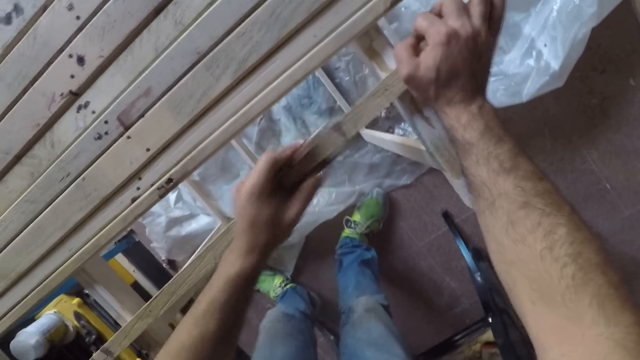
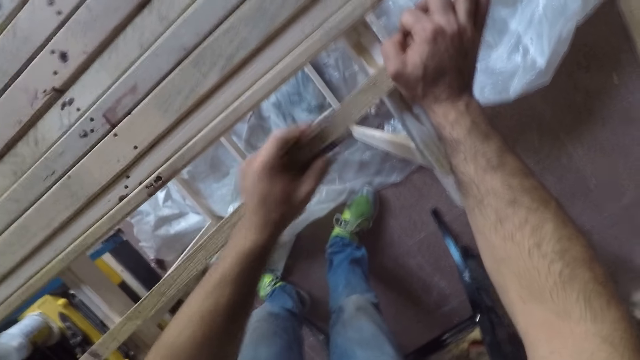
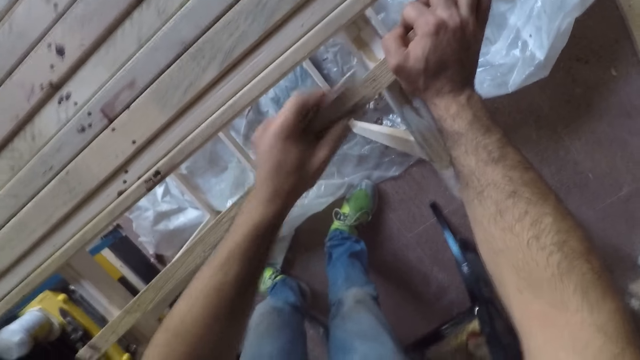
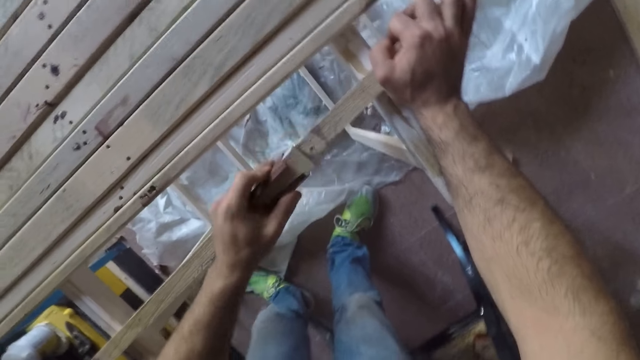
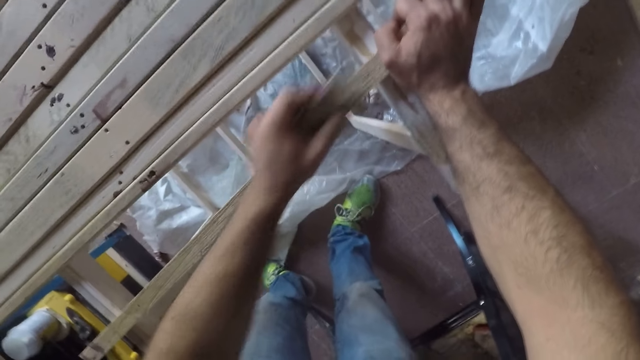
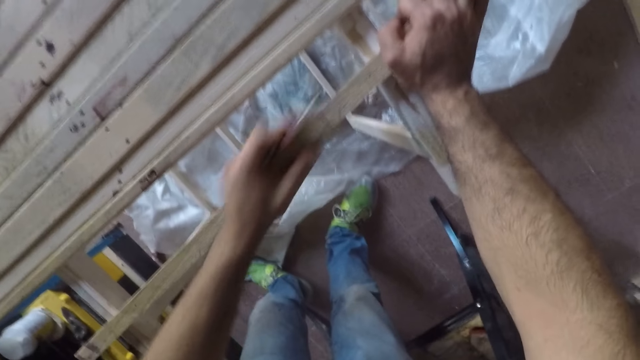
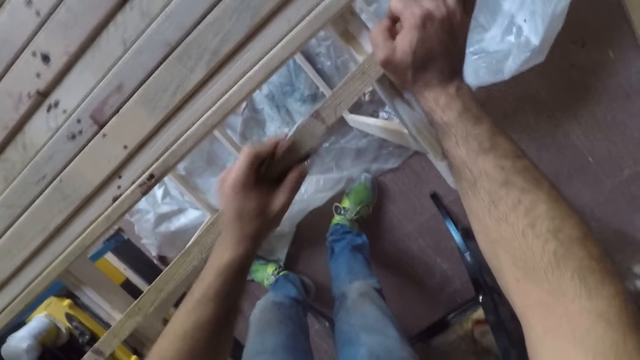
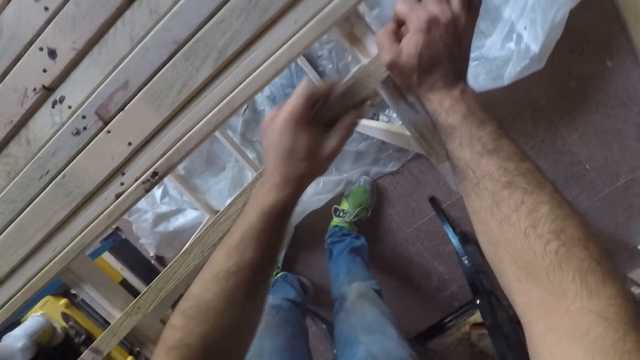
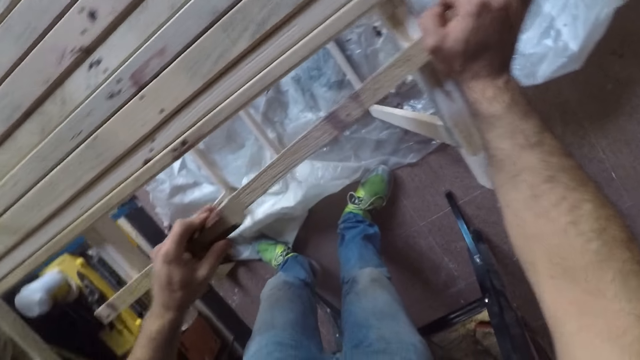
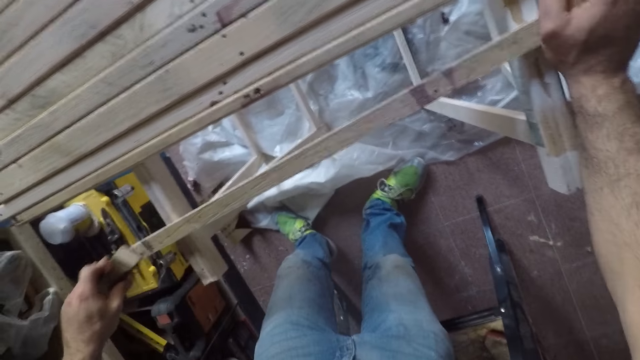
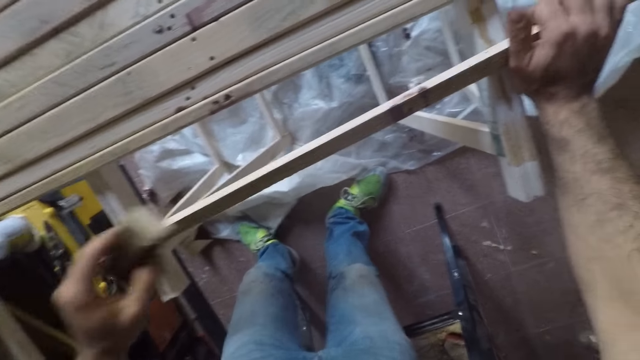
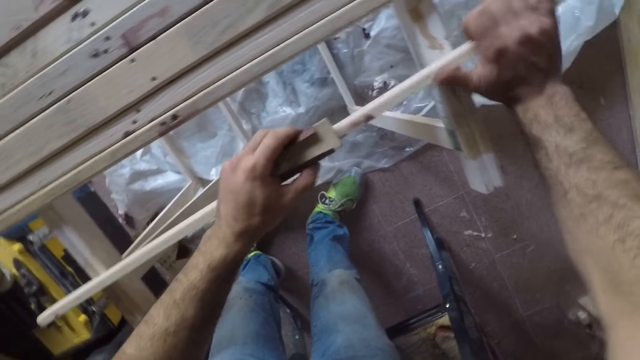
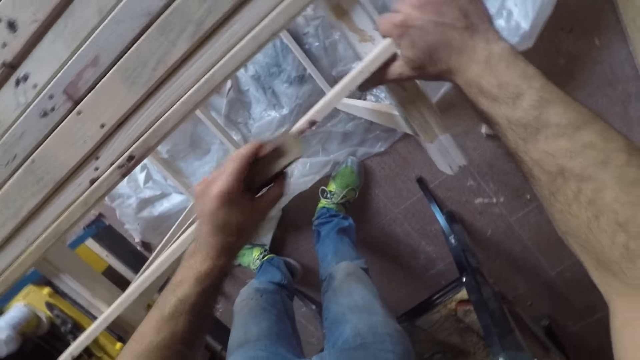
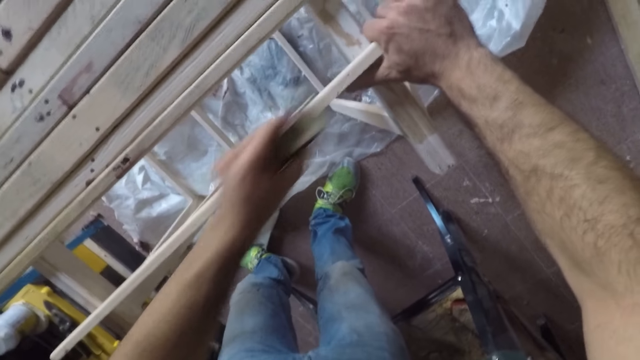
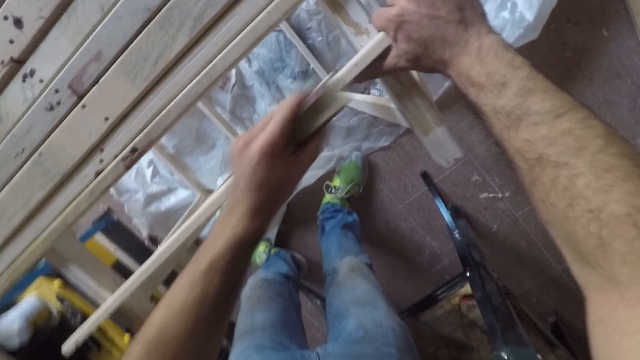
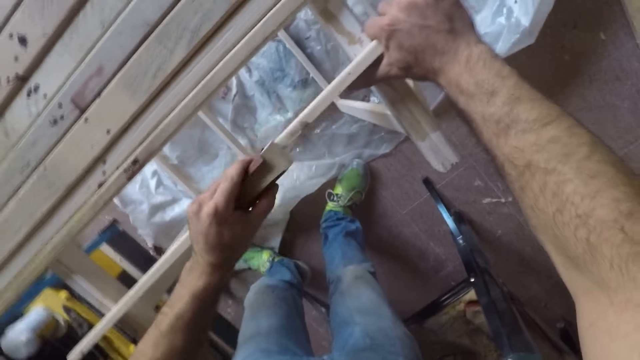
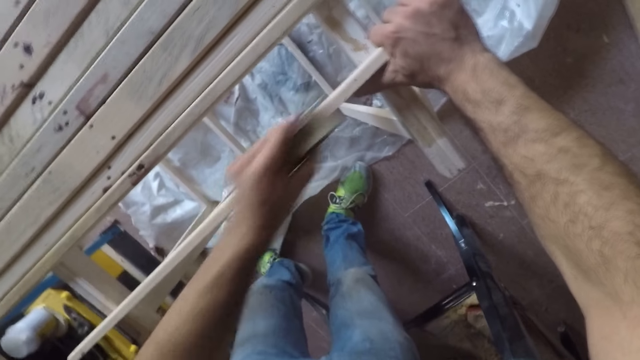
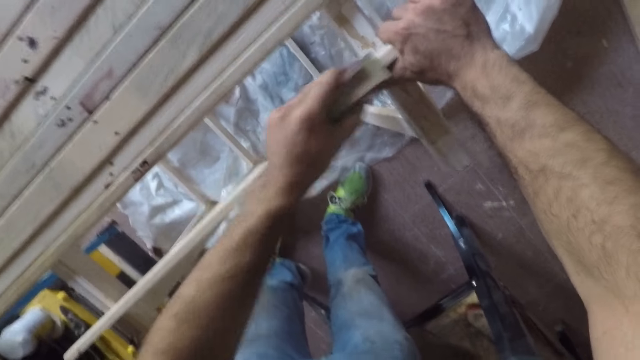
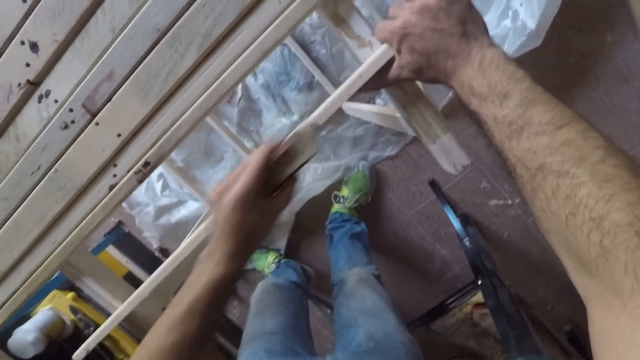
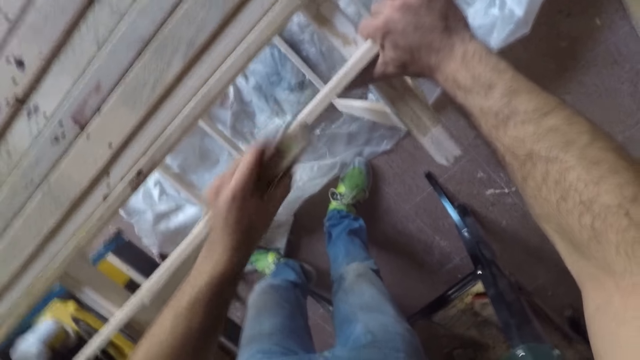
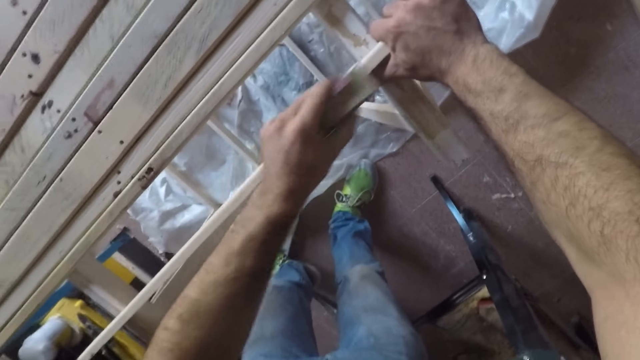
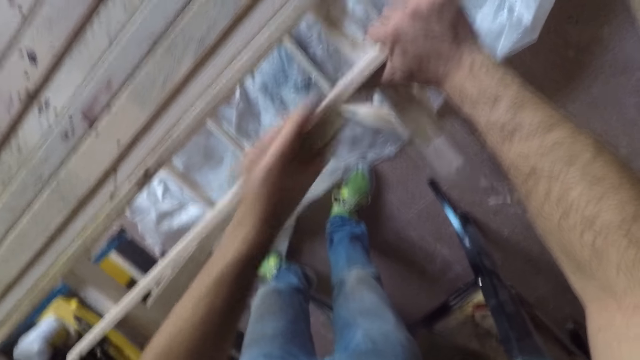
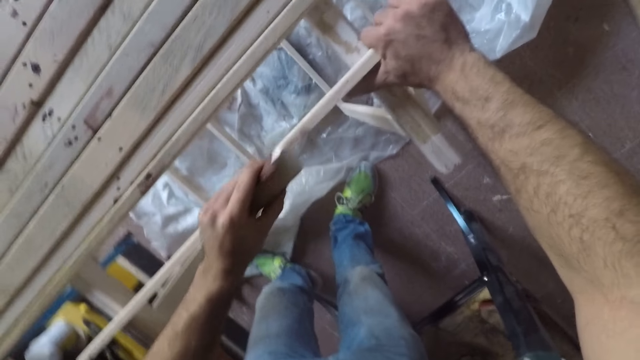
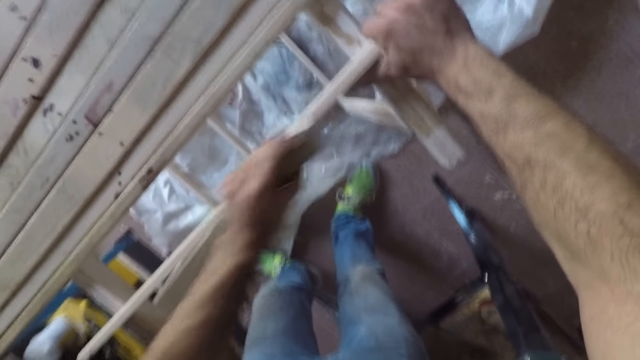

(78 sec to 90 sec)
The camera wearer turns the long wooden stick to the side. They file the long wooden stick with the sandpaper.

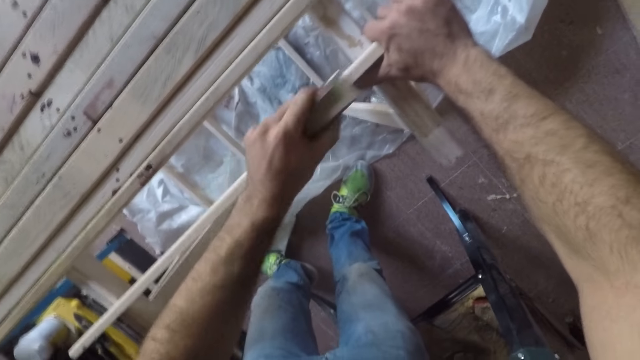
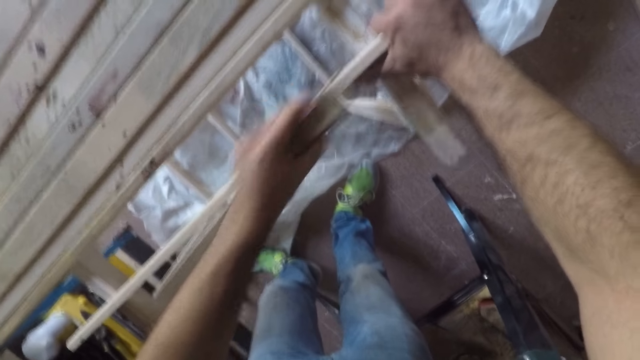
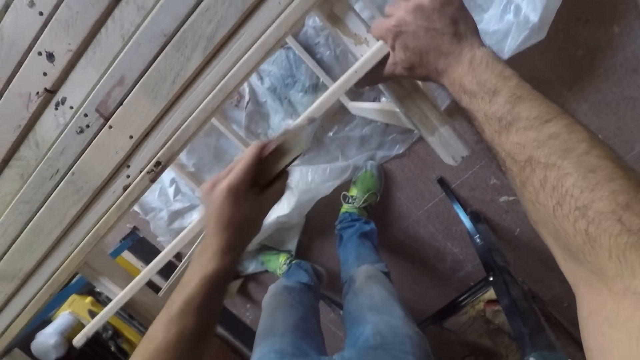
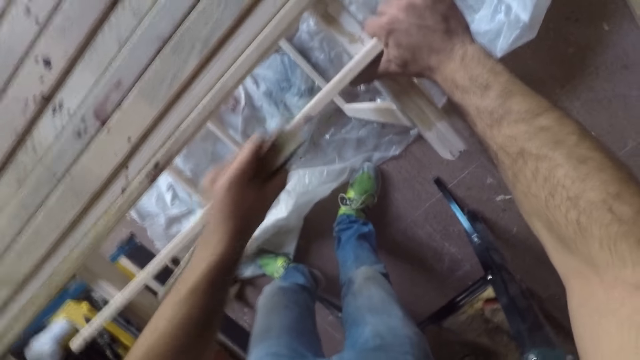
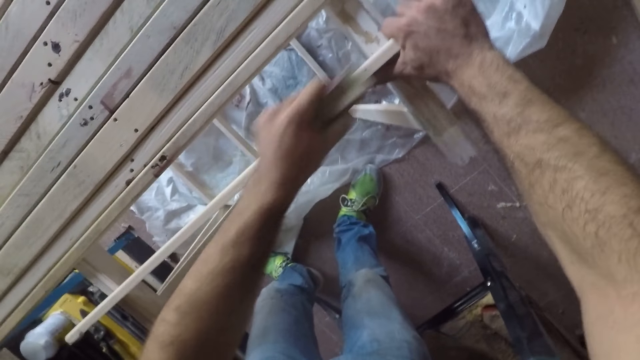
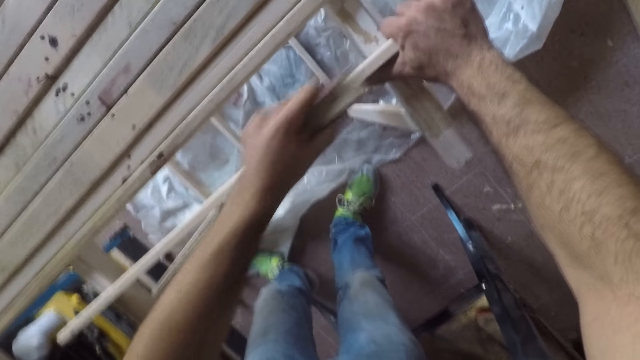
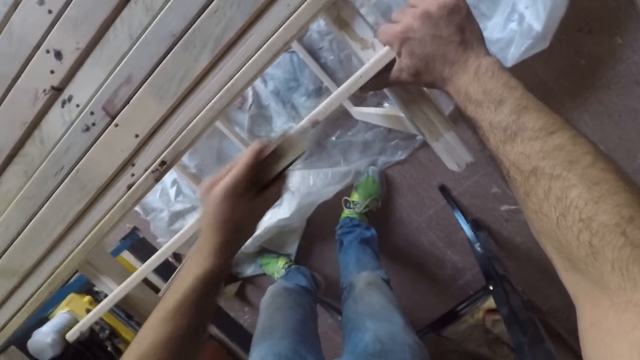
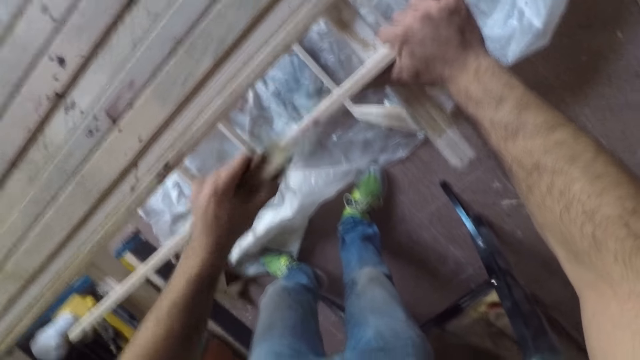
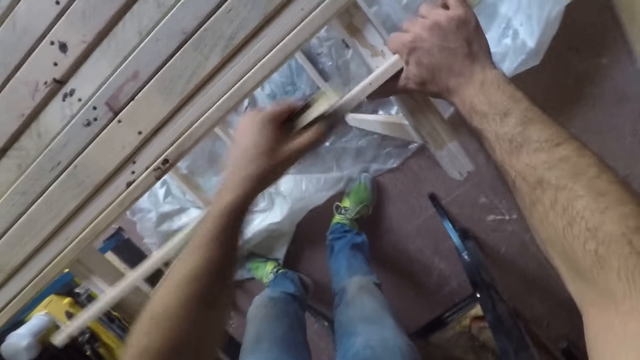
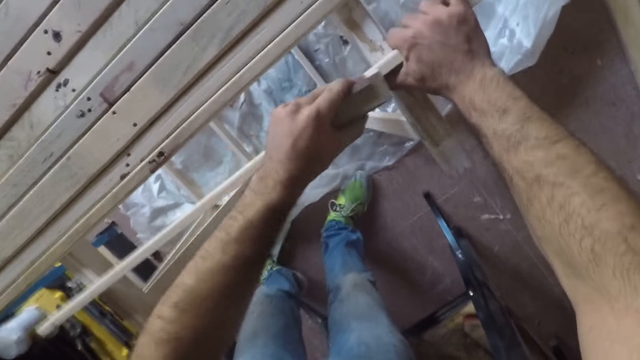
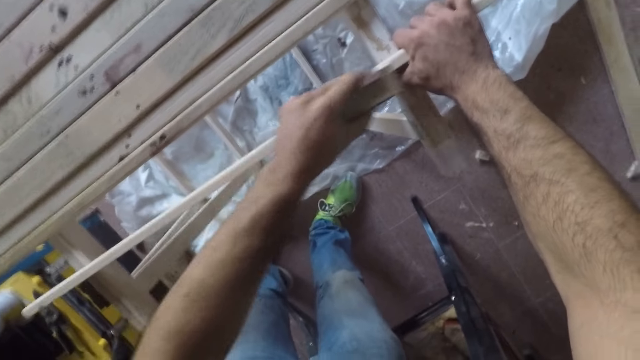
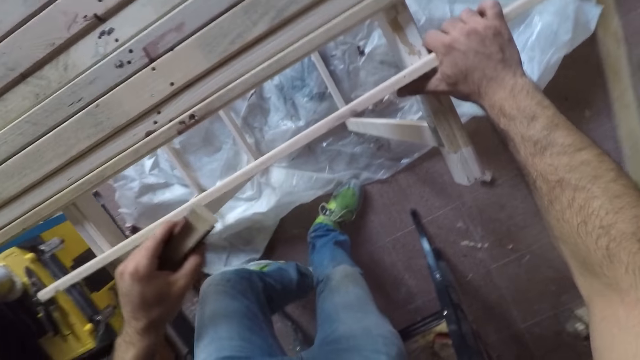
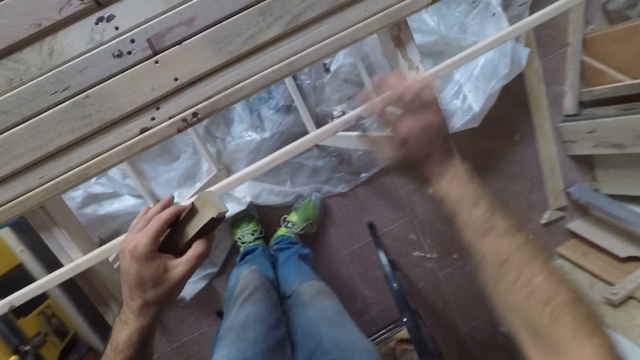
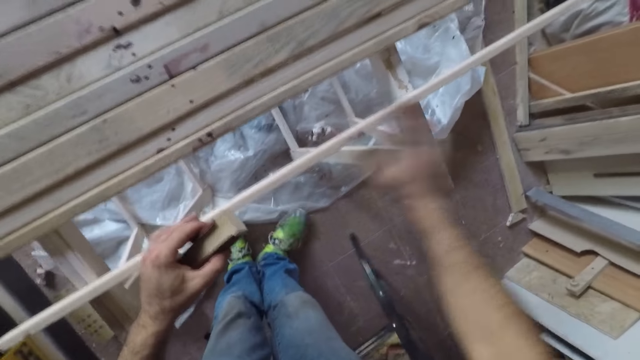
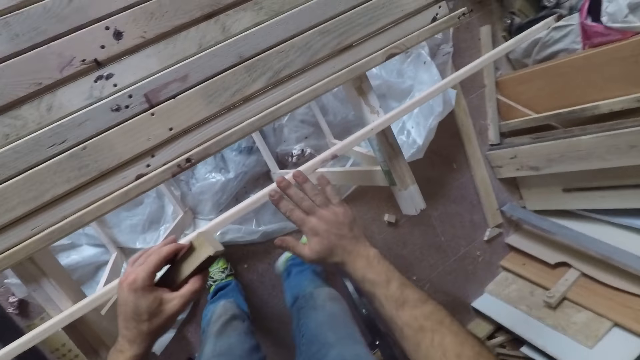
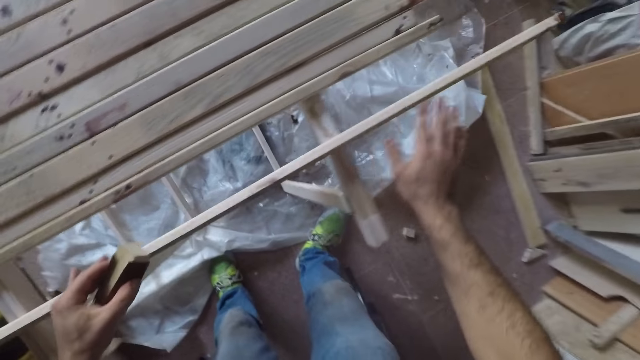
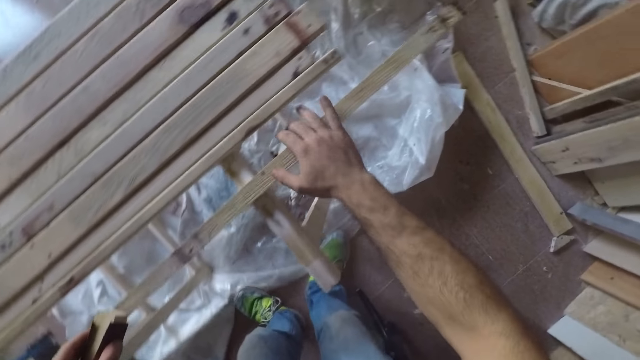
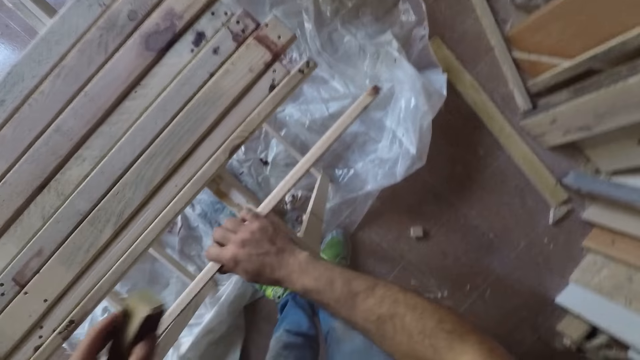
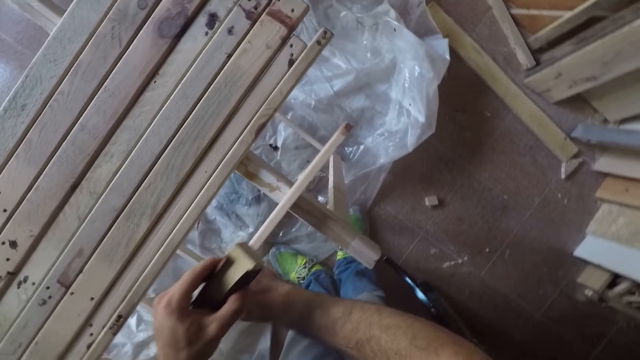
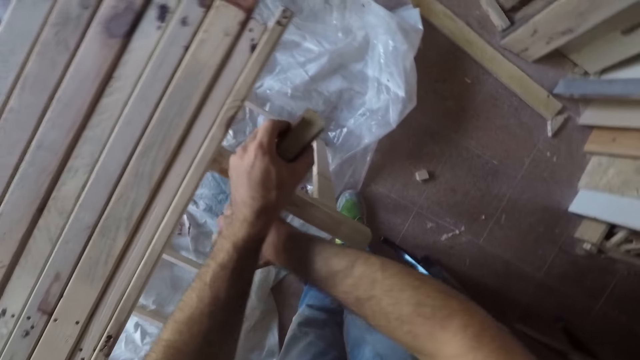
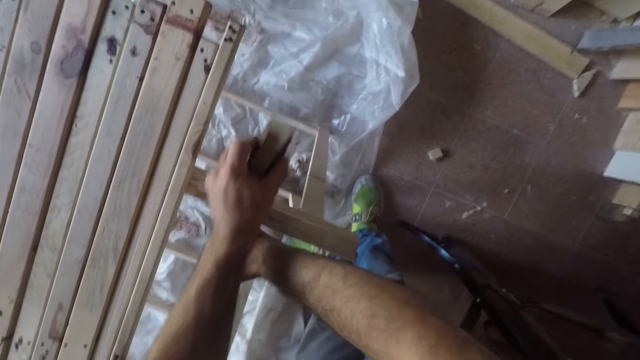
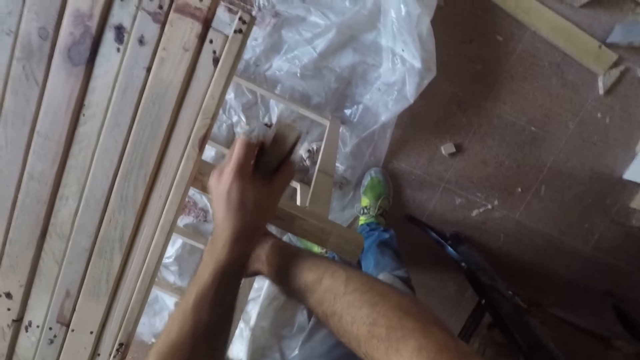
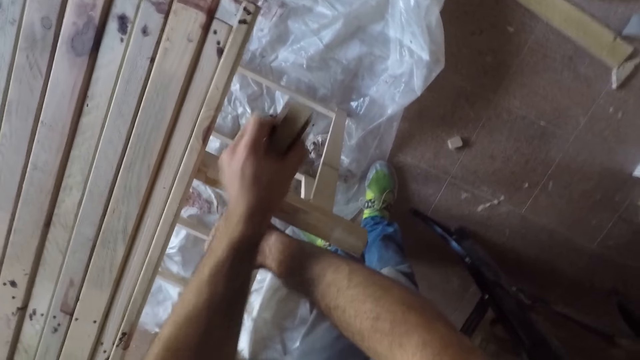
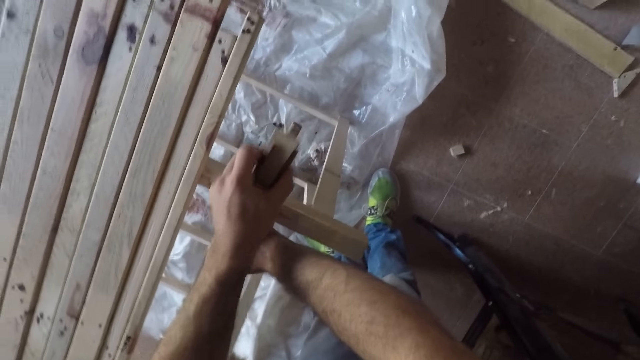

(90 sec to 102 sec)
The camera wearer feels the long wooden stick with his right hand. He turns the long wooden stick to the back, turns the long wooden stick to the side, moves the long wooden stick to the left with his right hand and files the long wooden stick with the sandpaper.
